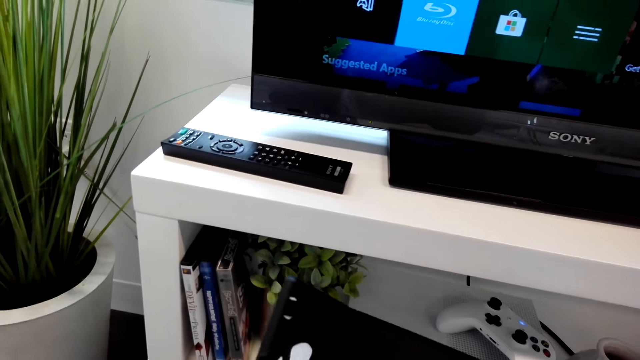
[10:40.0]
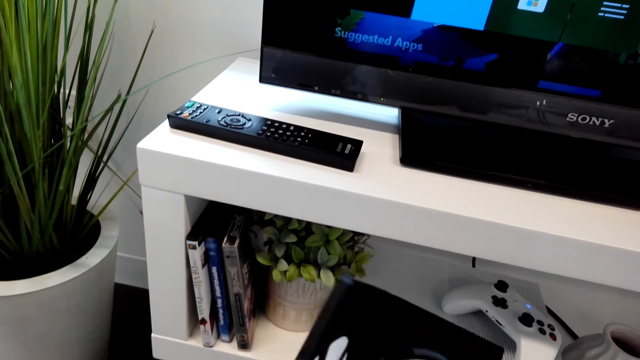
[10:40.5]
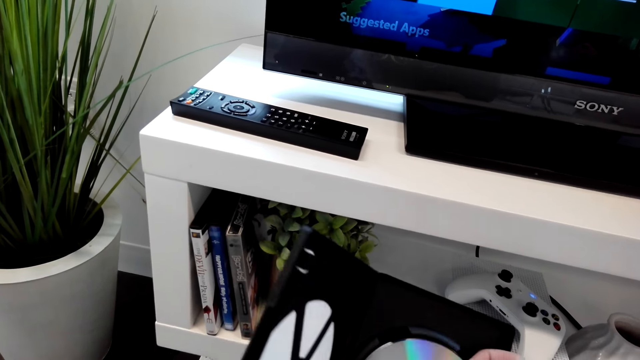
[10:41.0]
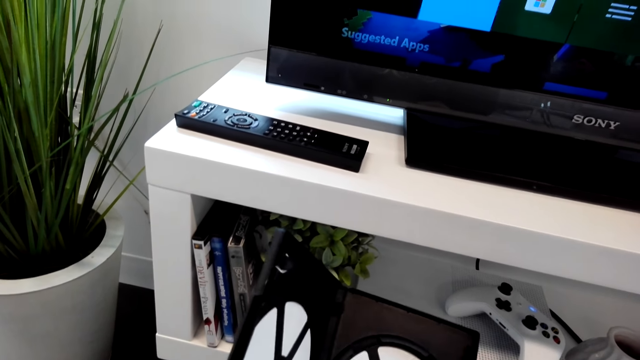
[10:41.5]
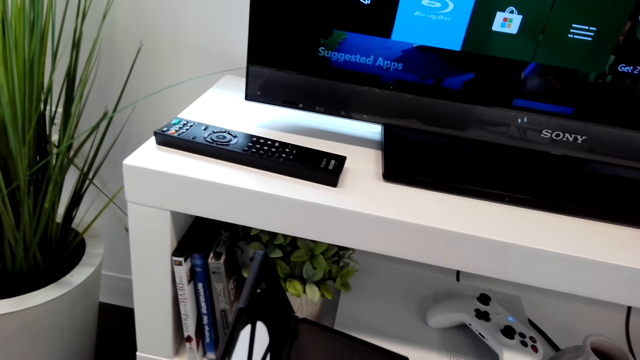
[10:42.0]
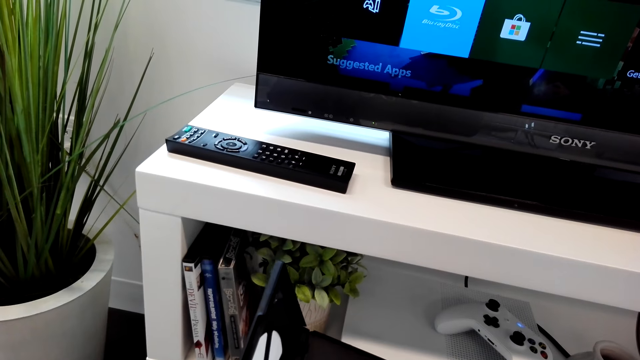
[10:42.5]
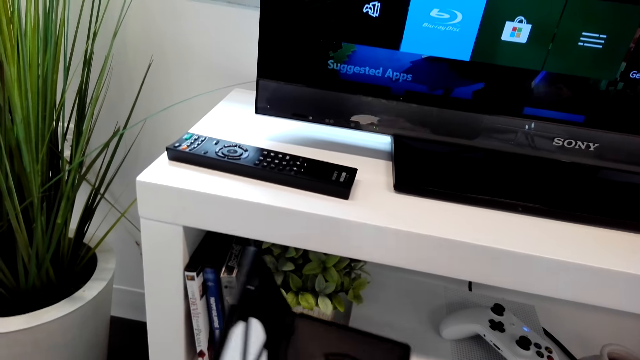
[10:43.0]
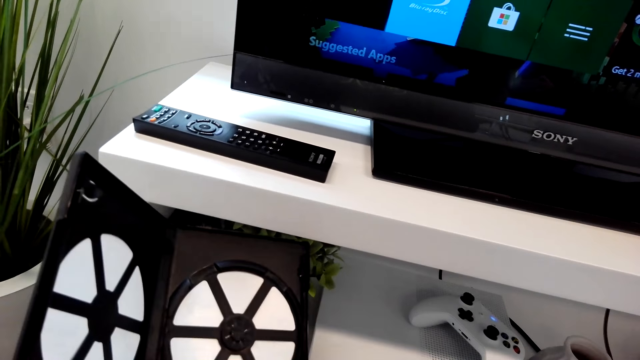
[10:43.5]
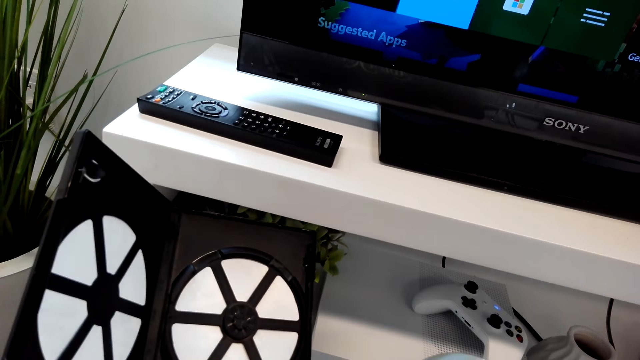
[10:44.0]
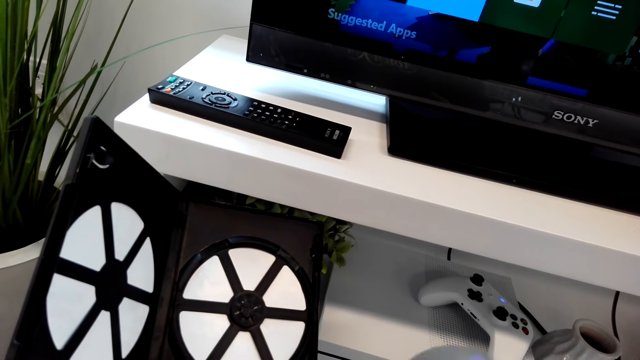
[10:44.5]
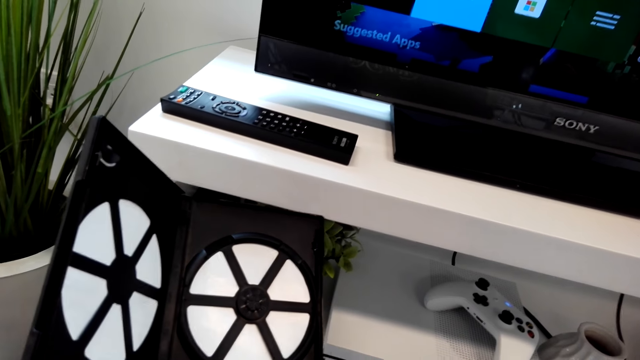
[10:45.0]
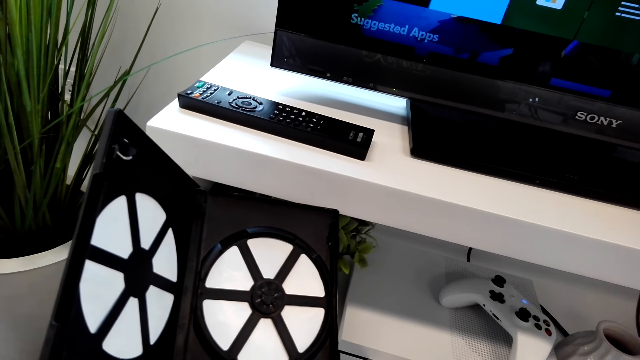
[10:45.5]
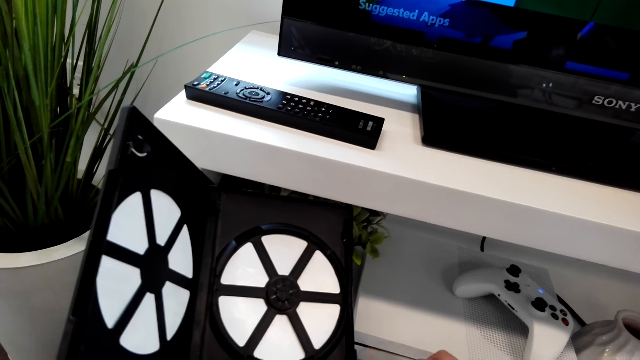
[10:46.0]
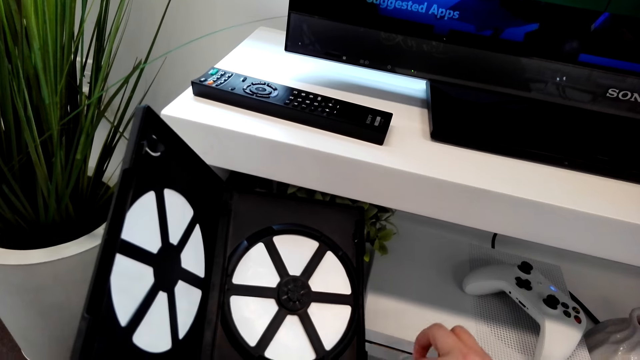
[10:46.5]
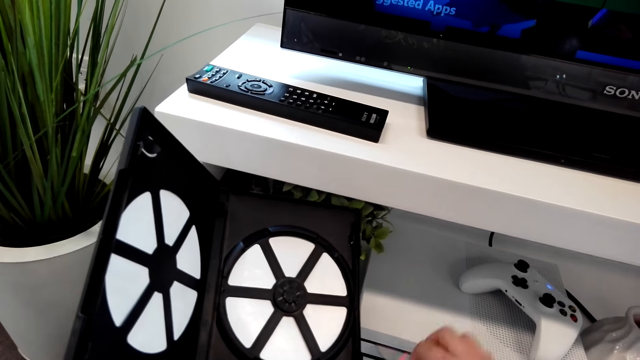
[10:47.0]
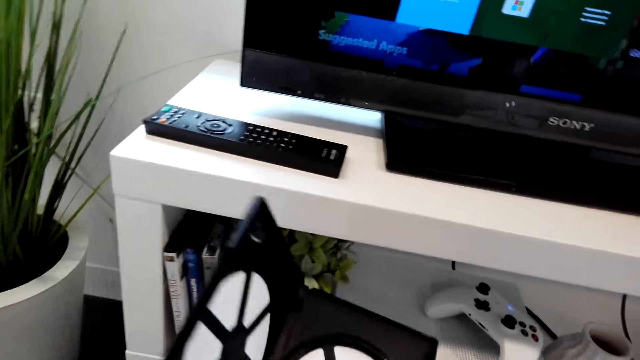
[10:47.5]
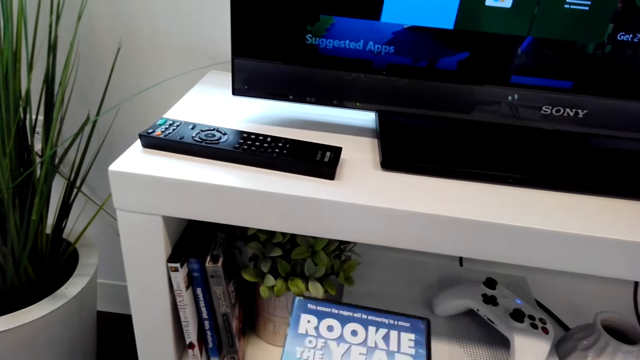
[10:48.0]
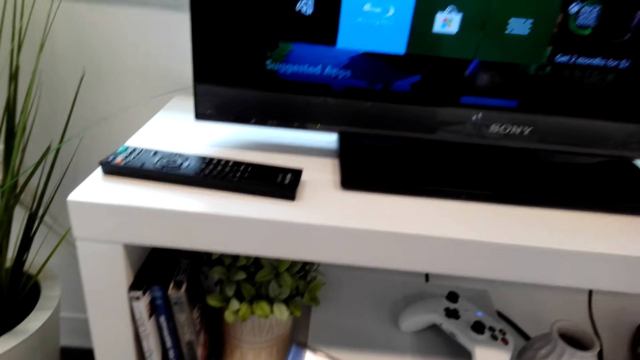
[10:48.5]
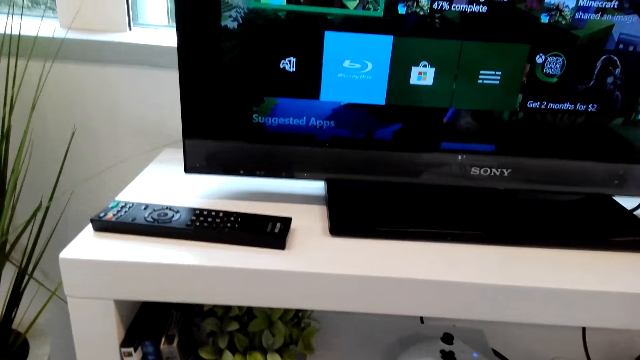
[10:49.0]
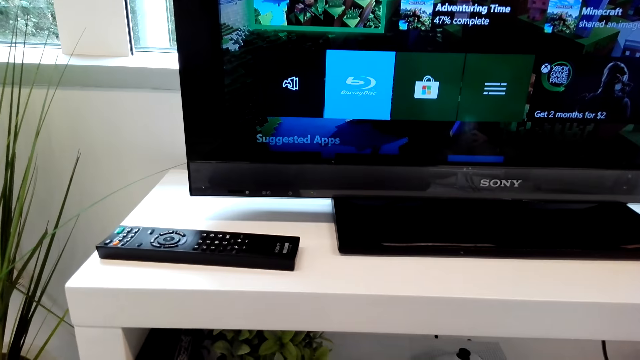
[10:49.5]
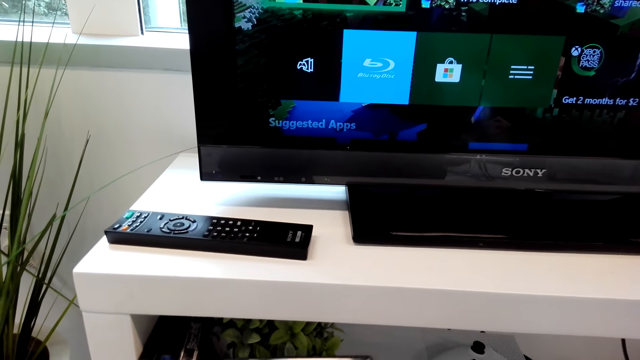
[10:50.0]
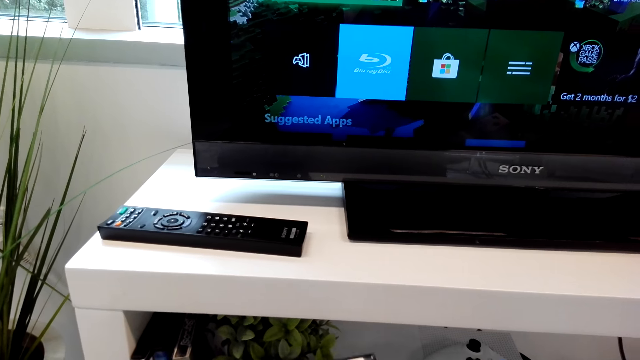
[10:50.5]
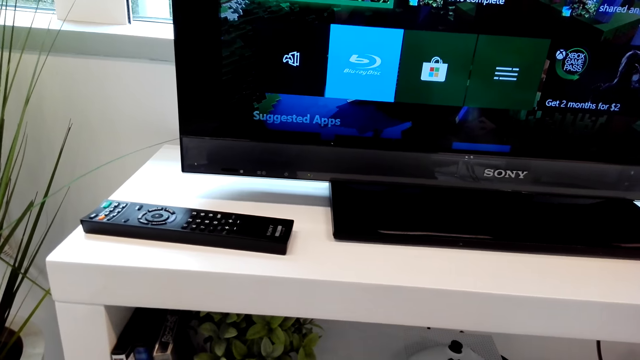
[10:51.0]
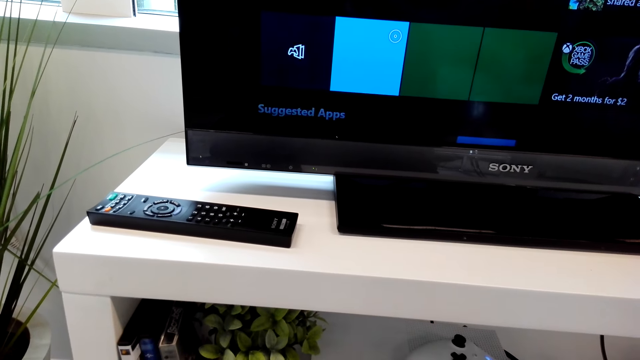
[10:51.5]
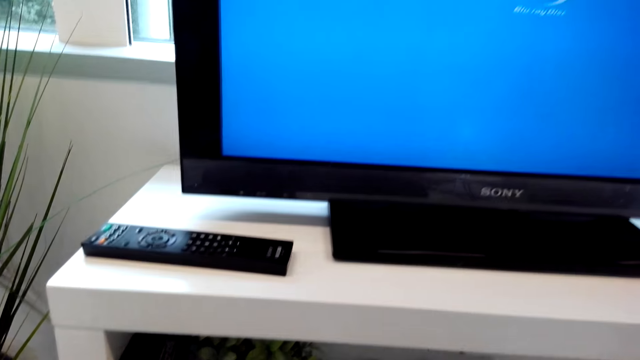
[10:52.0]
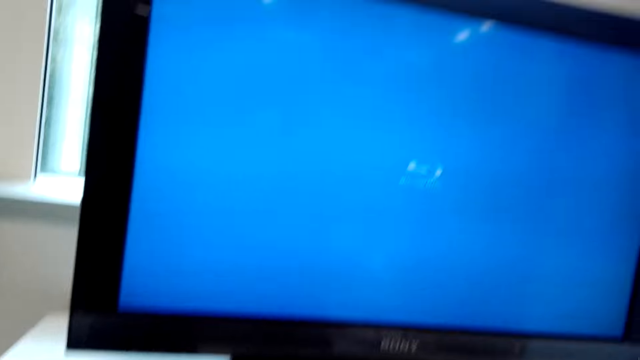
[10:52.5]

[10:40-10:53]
The camera wearer puts the compact disc in the compact disc player. They close the compact disc holder.

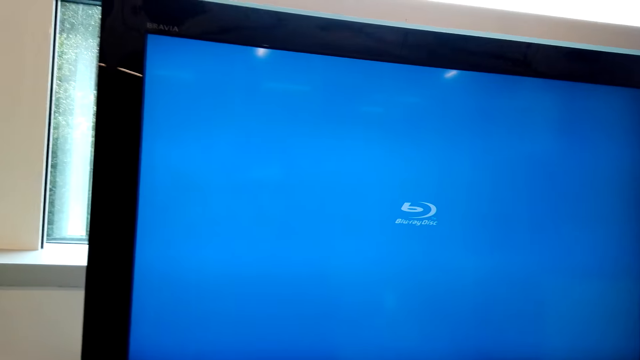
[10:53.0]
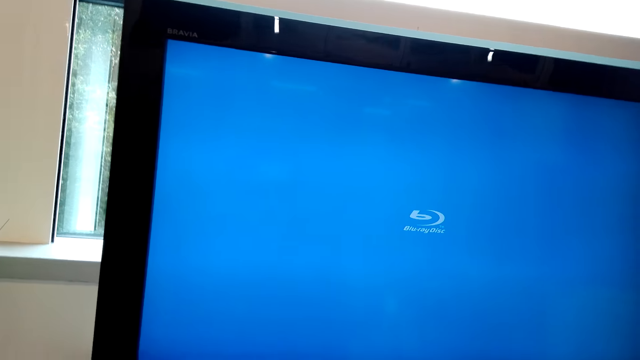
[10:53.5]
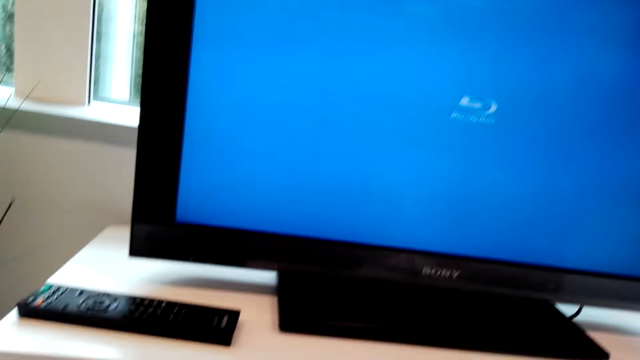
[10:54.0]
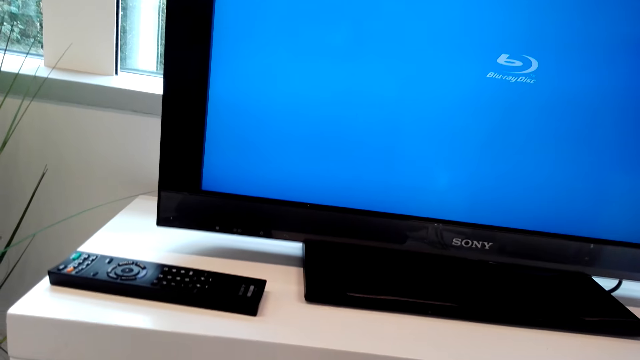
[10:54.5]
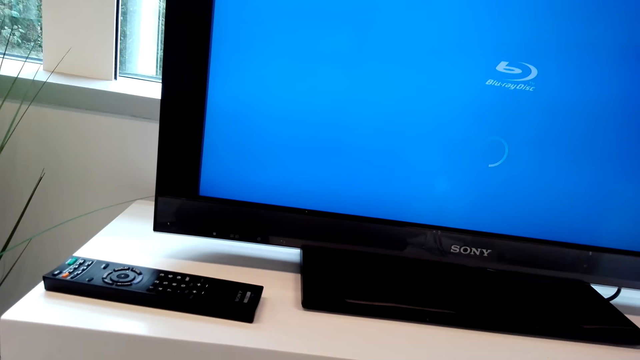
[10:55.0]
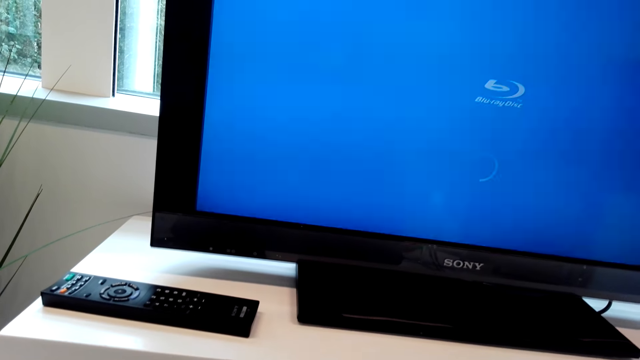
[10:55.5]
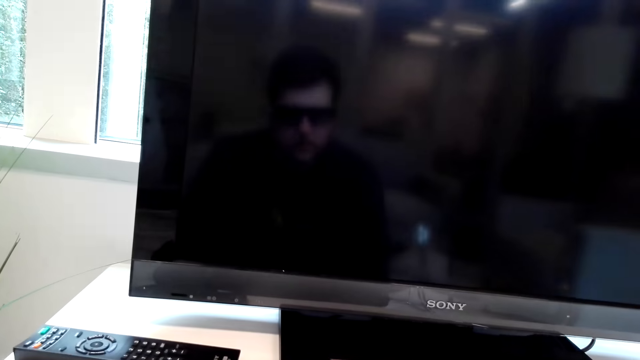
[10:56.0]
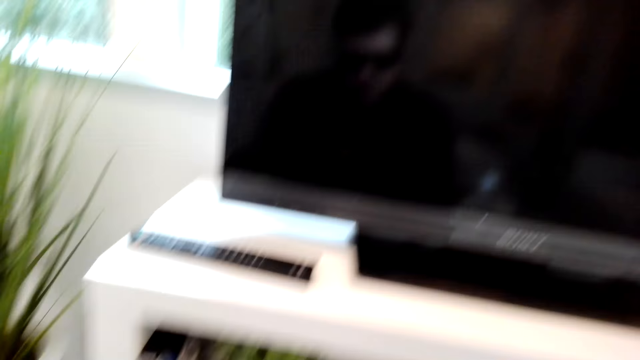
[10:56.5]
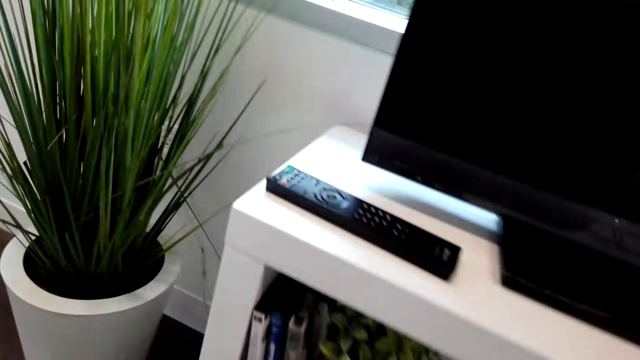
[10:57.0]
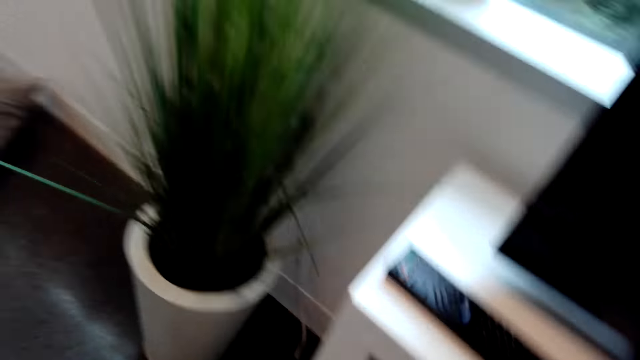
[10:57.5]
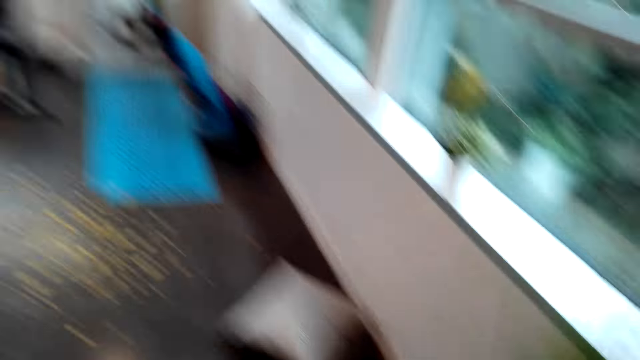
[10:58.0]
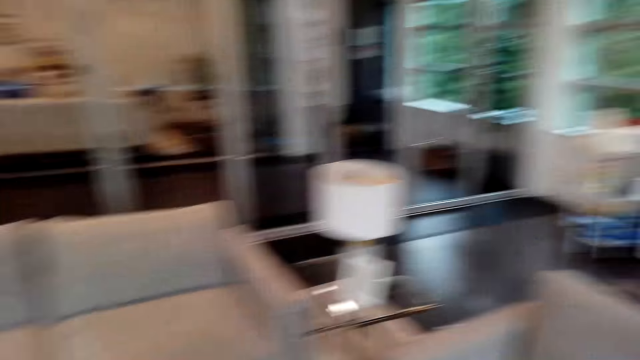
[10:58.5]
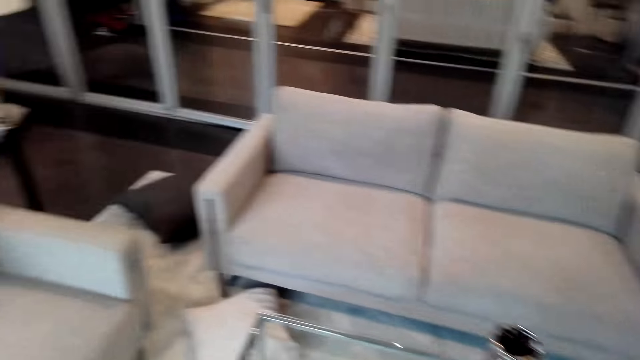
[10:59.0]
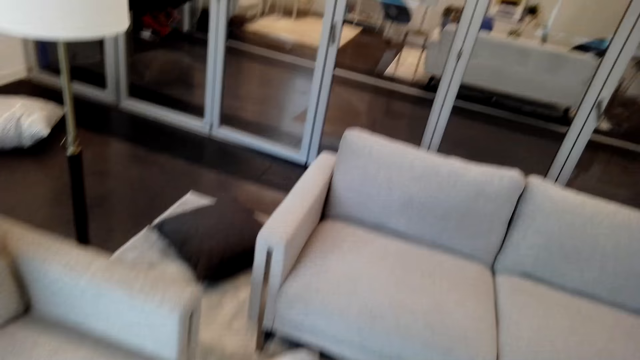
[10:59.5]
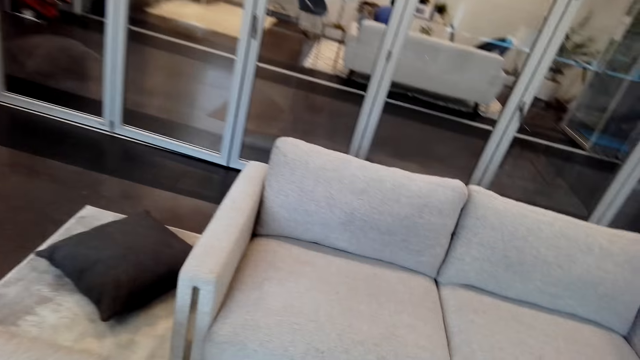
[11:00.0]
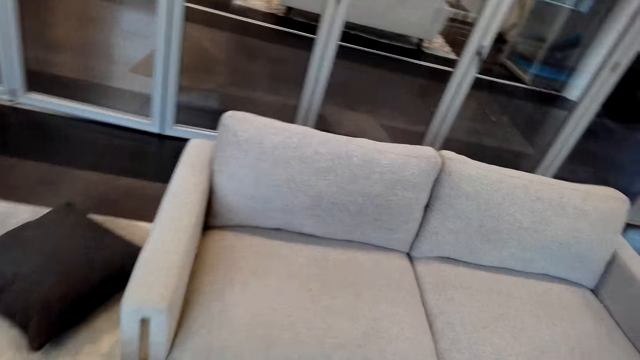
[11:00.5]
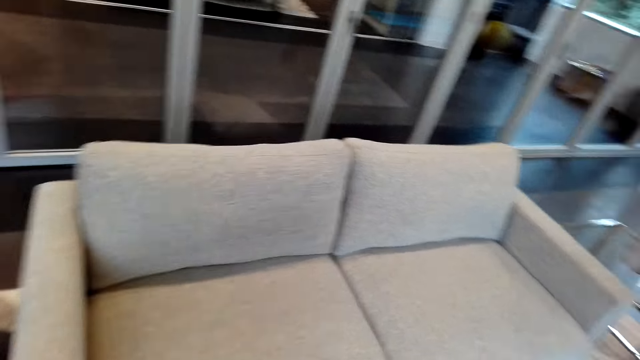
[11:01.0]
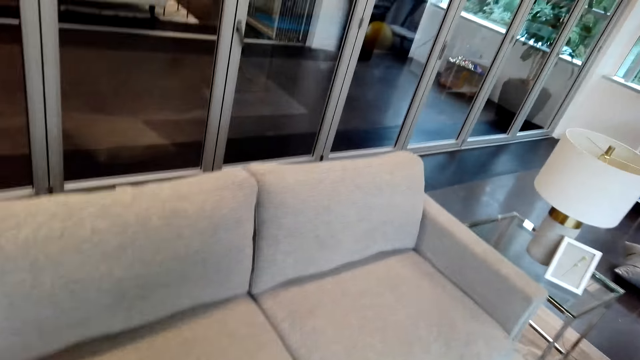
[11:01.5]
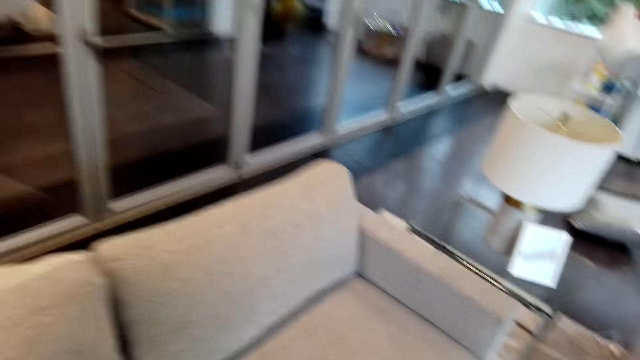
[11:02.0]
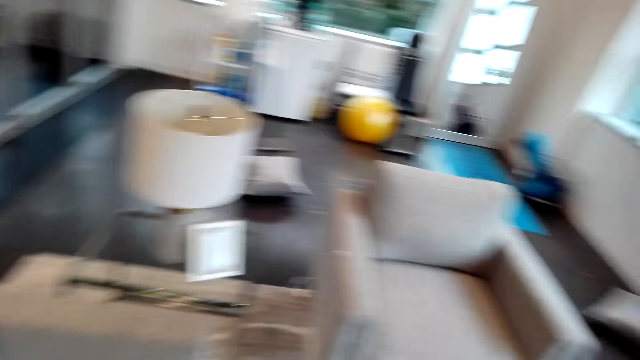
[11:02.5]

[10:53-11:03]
The camera wearer walks around the room.
